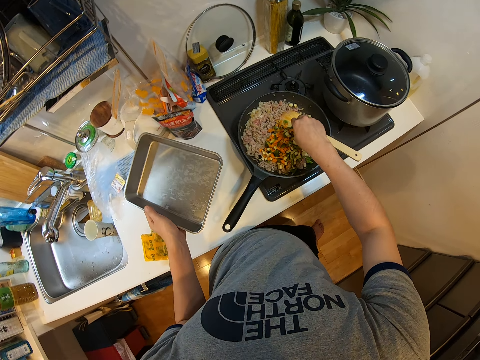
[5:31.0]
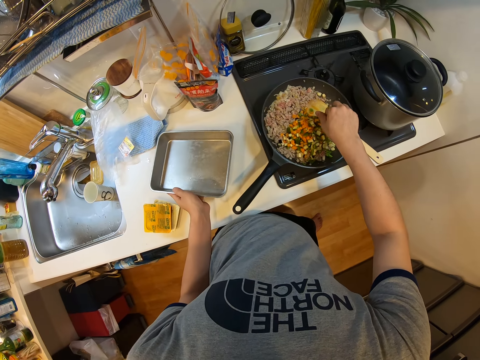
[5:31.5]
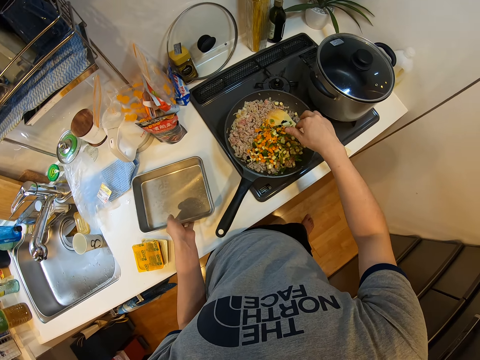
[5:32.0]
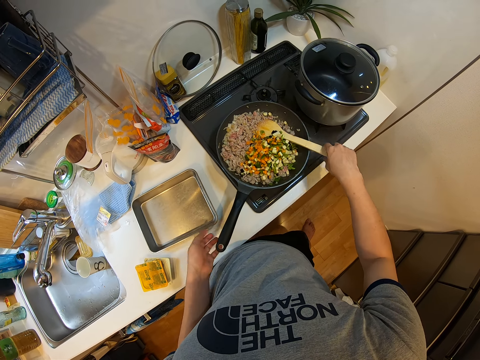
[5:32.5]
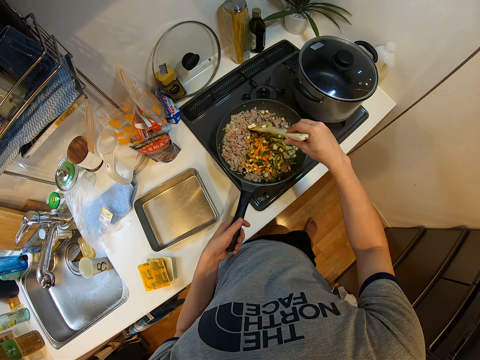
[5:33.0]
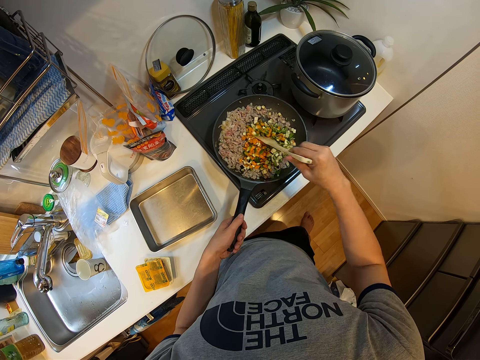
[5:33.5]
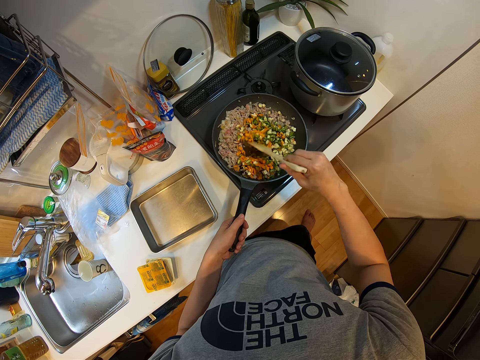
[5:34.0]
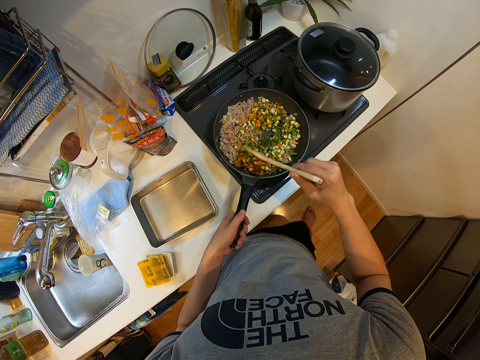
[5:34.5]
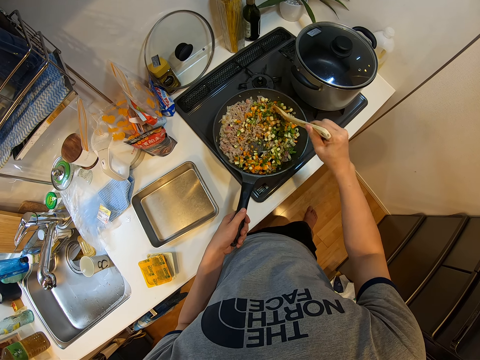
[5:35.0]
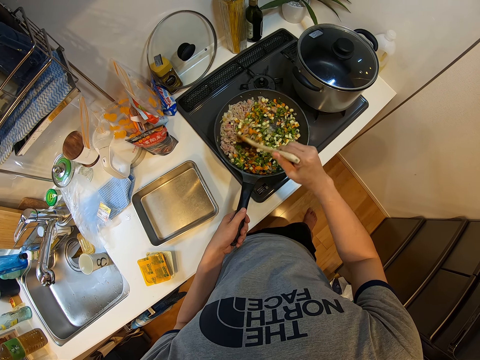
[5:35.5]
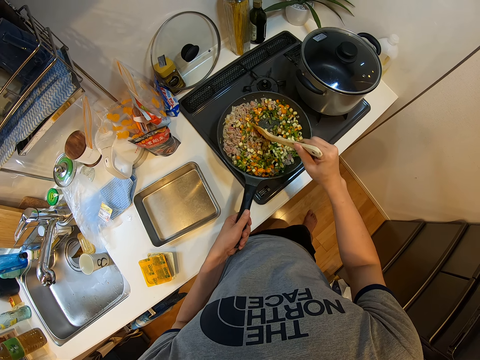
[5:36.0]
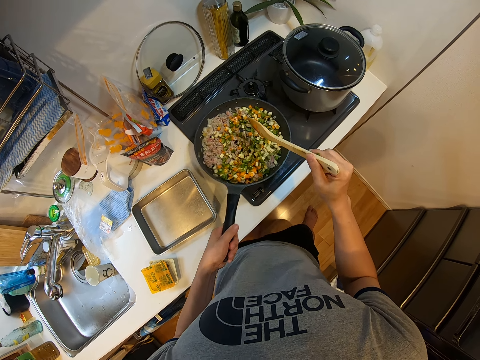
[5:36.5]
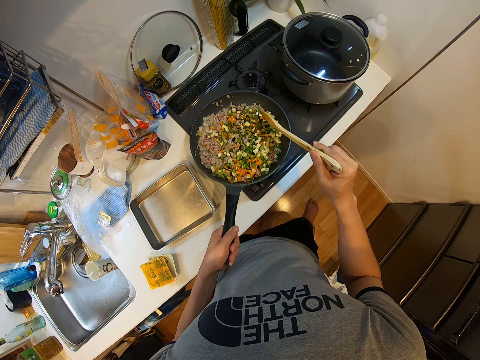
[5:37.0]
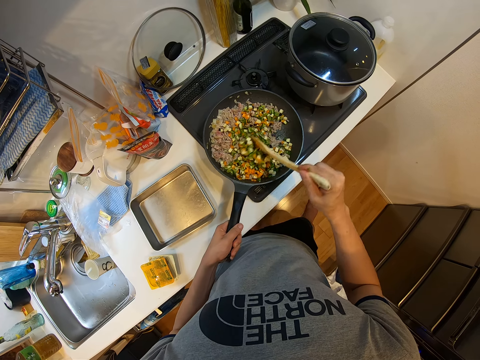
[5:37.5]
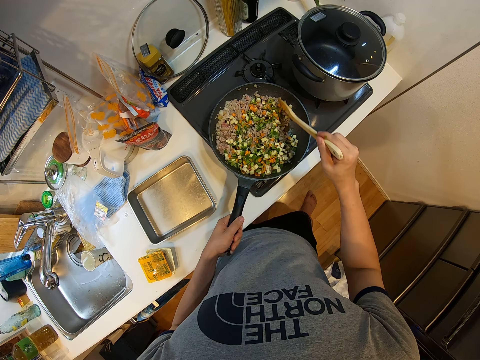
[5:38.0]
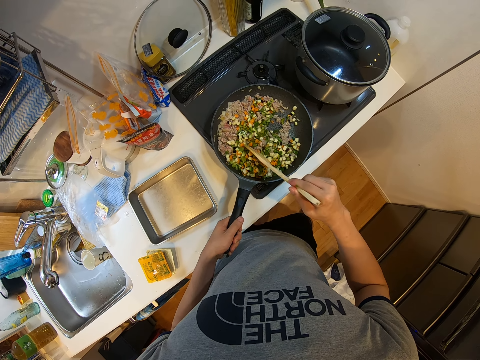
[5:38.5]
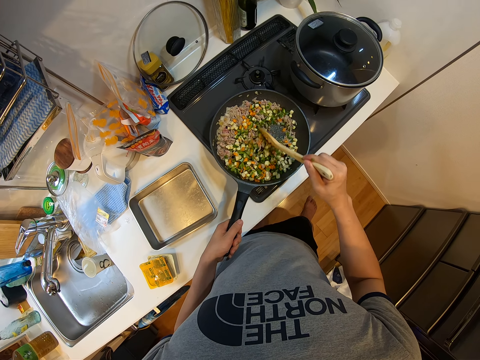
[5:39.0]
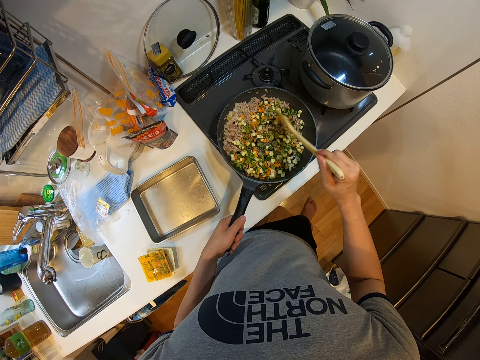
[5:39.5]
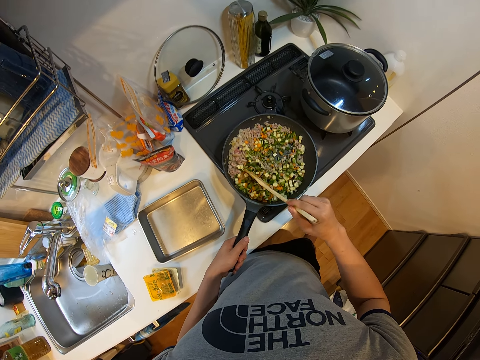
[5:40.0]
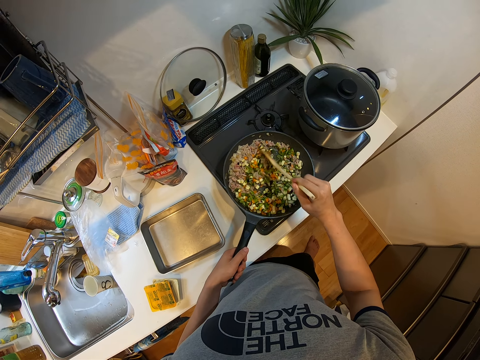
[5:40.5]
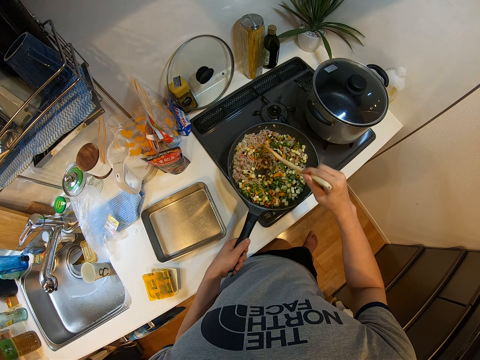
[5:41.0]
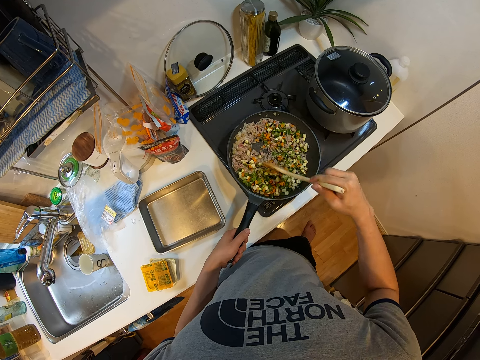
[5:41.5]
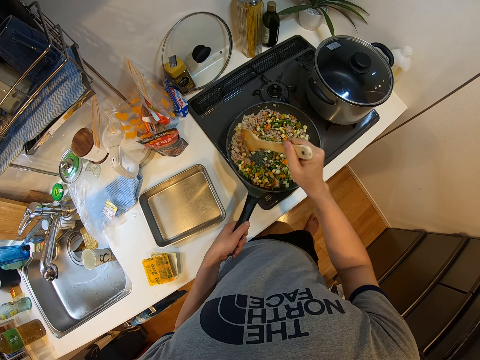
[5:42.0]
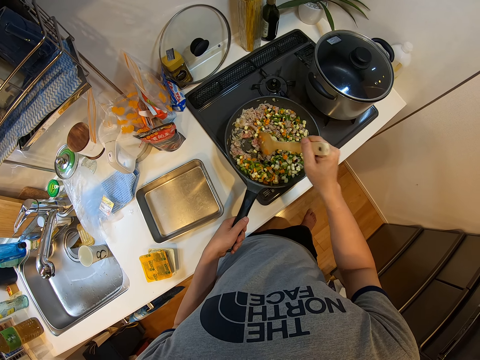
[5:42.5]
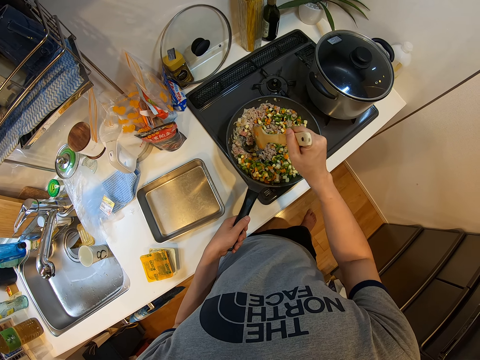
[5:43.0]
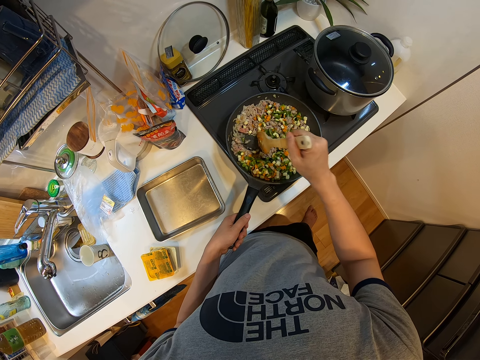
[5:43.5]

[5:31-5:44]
The camera wearer places the plate on the kitchen table. He holds the frying pan with his left hand and holds the wooden ladle in the frying pan with his right hand. He takes the wooden spoon. He continues mixing the food sauce with the wooden ladle. He shakes the frying pan with his left hand and puts down the frying pan on the cooker. He continues mixing the food sauce with the wooden ladle.

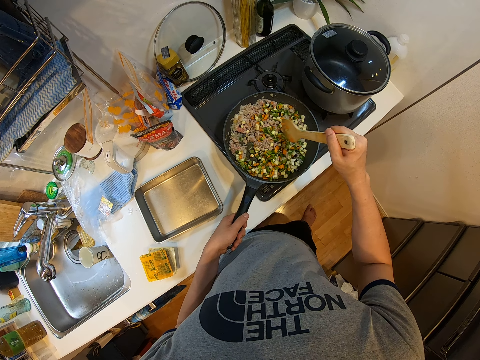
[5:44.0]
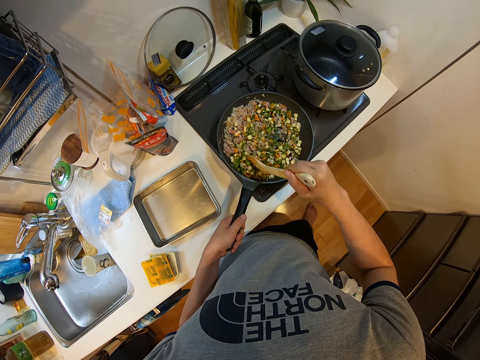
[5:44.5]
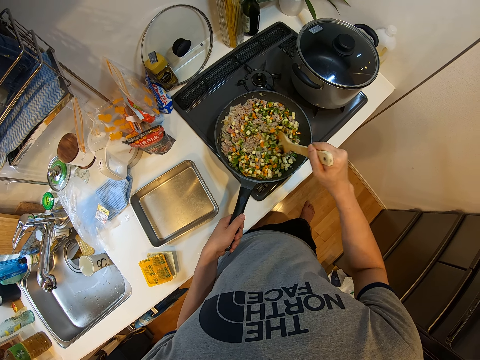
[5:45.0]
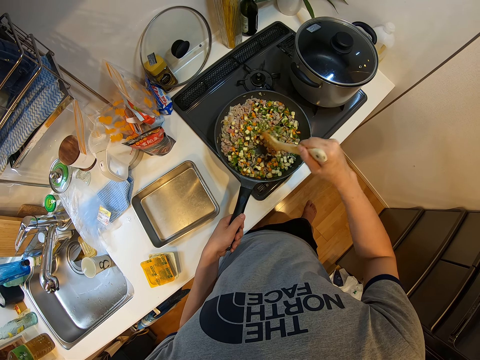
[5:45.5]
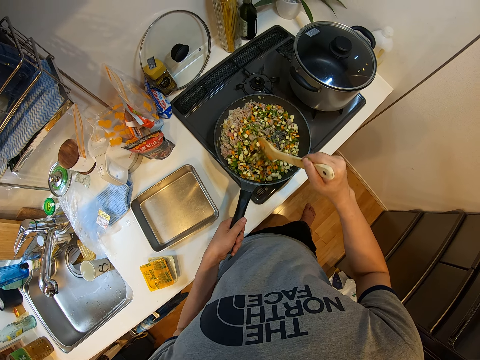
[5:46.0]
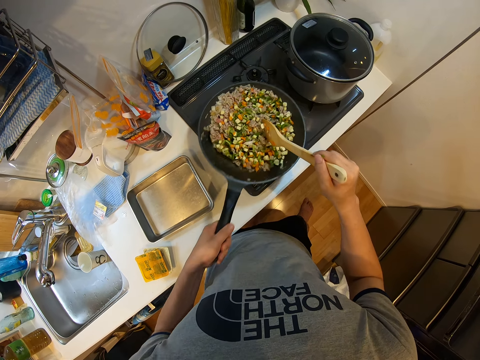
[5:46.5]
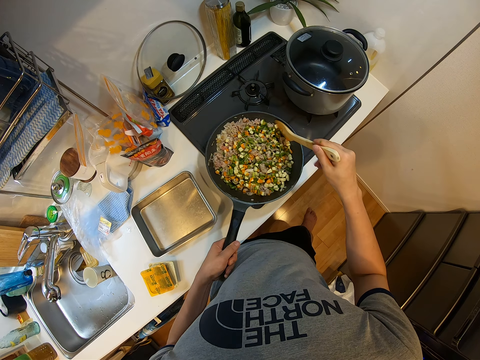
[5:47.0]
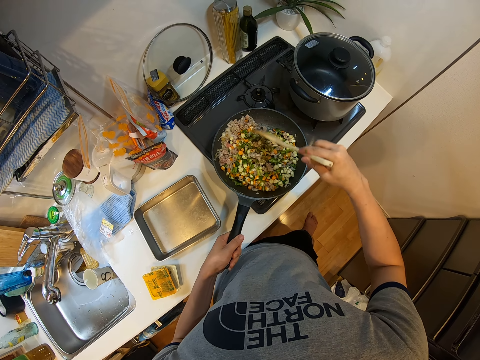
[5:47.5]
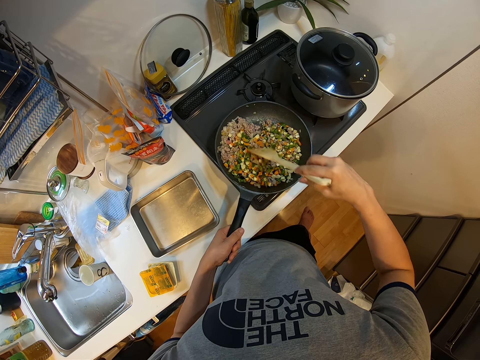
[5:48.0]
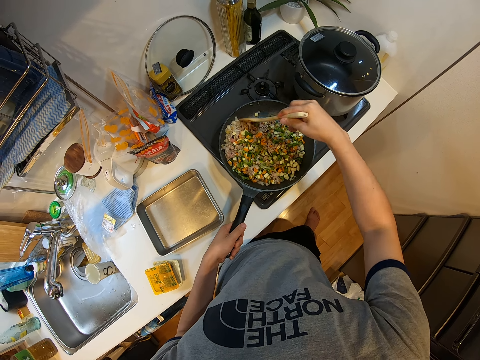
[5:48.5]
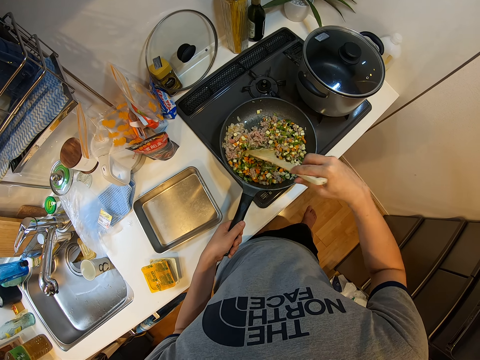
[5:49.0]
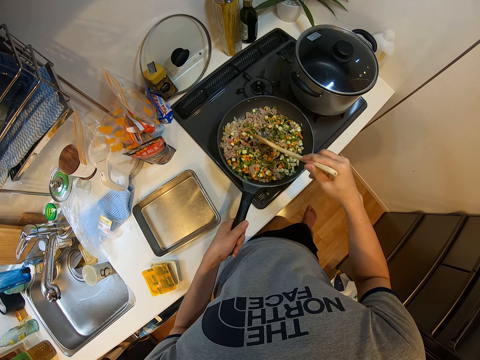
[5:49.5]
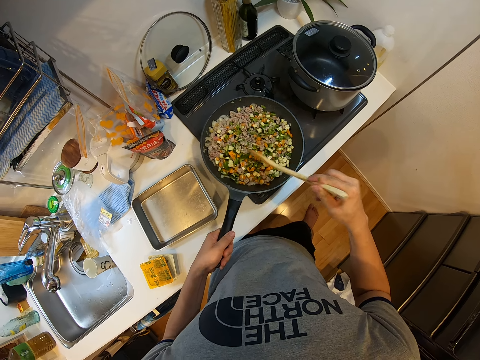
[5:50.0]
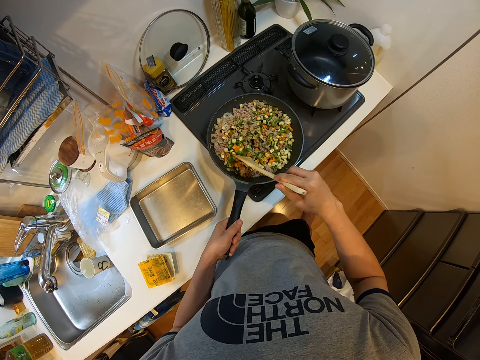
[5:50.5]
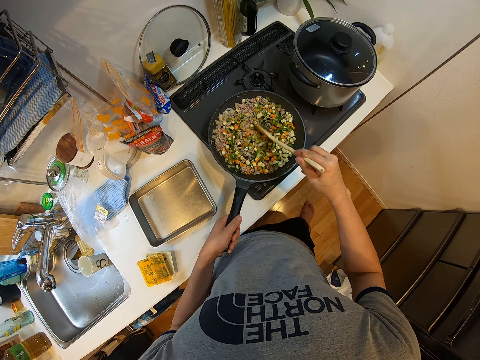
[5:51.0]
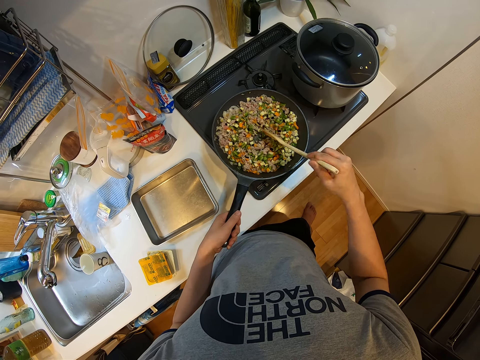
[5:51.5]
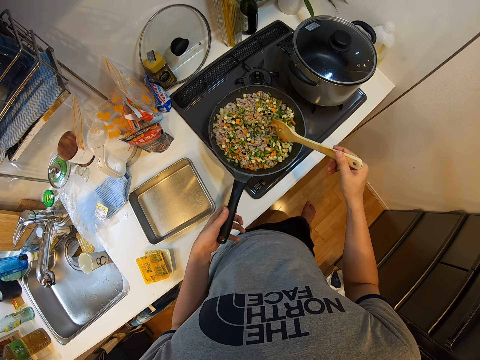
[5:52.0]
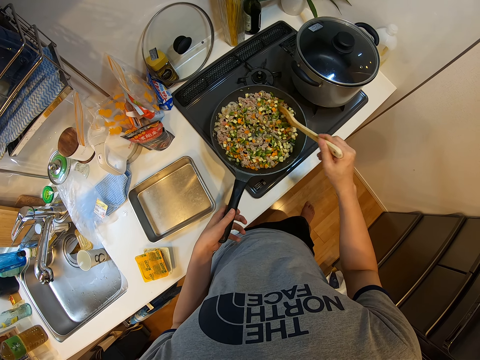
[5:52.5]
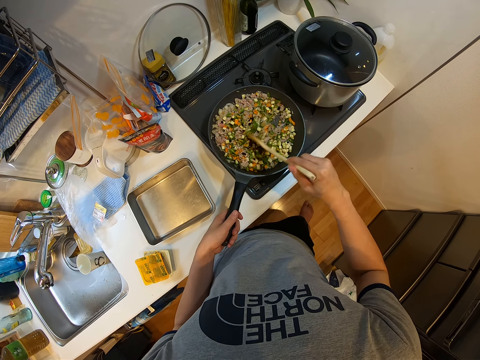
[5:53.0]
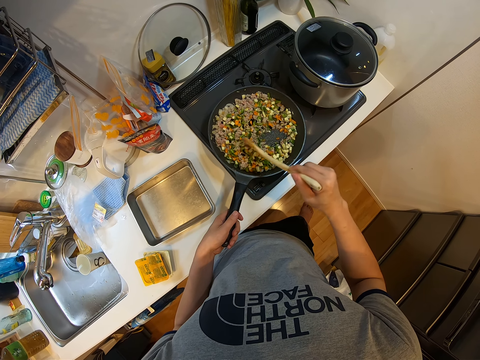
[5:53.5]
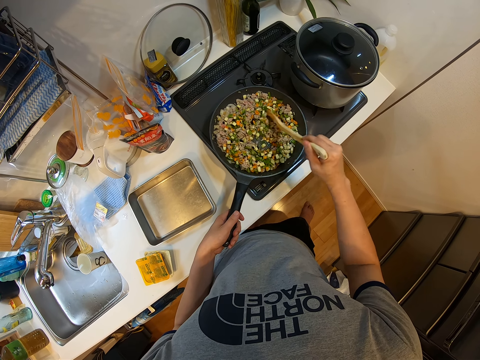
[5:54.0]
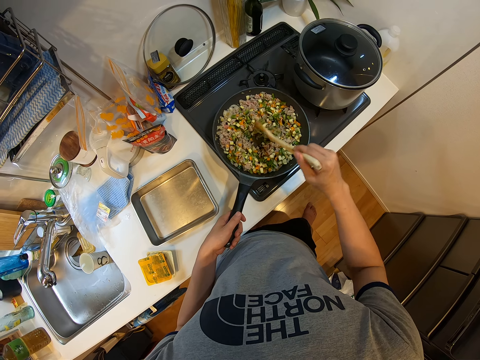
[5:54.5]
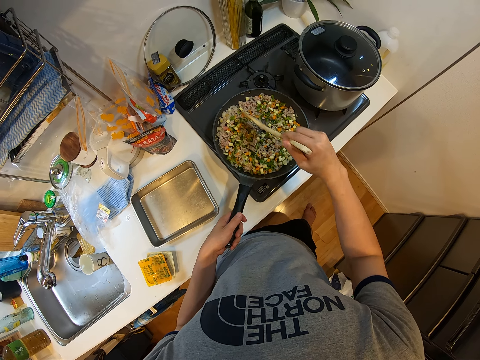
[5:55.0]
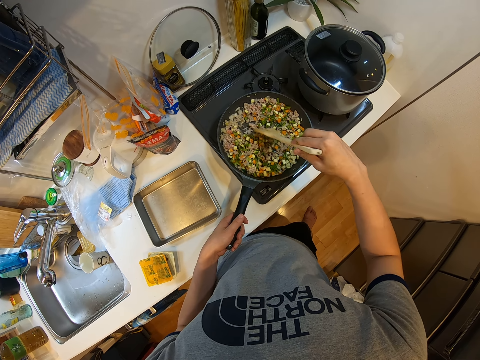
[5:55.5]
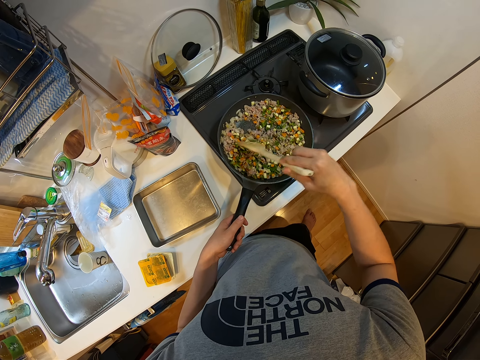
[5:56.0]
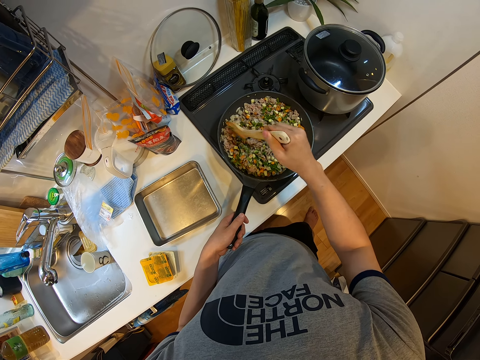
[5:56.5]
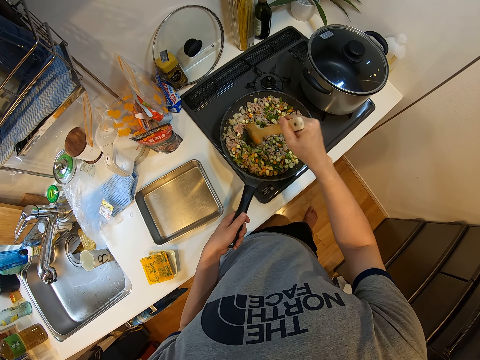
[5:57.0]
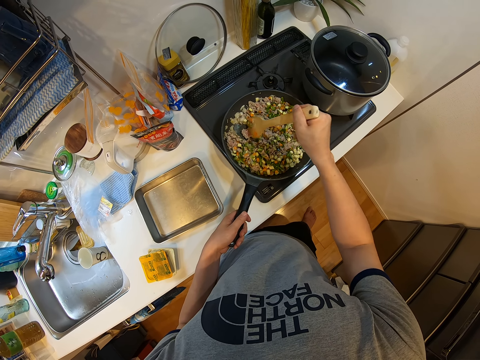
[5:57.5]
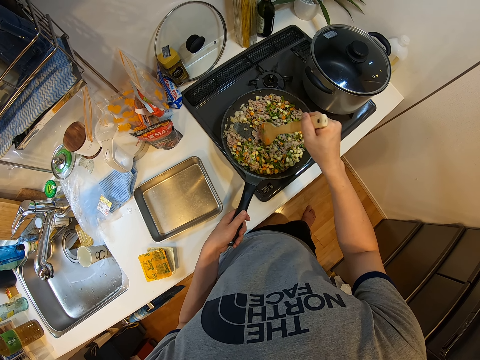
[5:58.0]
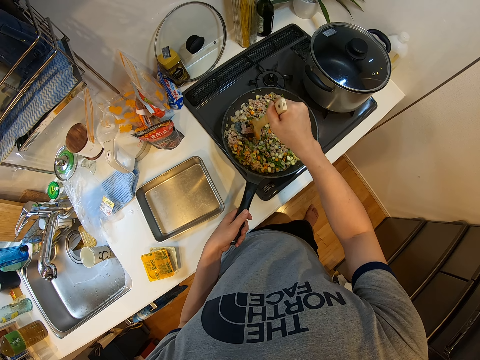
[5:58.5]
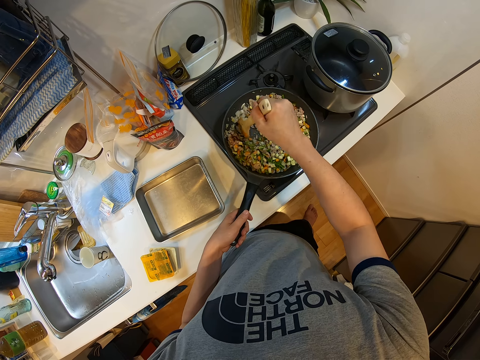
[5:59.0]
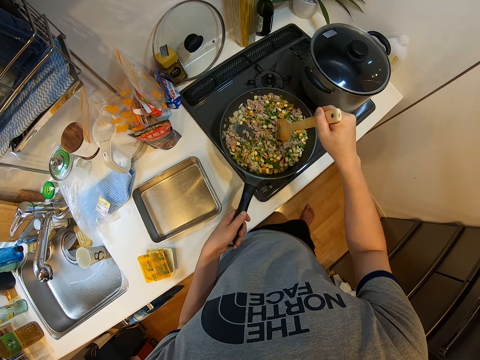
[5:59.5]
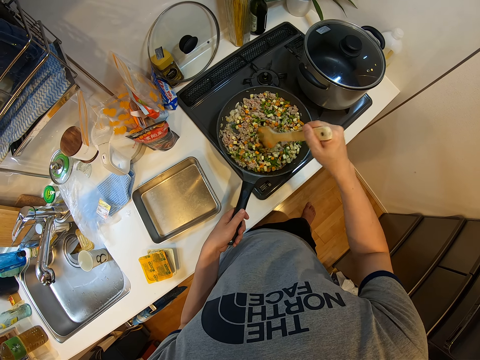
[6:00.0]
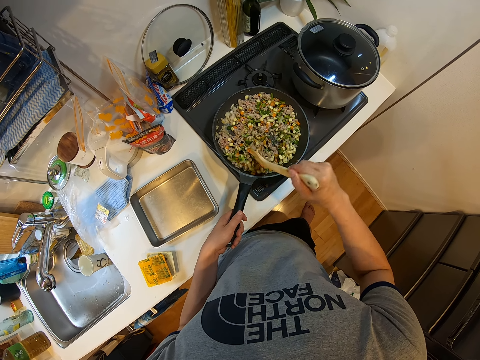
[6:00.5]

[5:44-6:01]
The camera wearer shakes the frying pan with his left hand. He continues mixing the food sauce with the wooden ladle.
